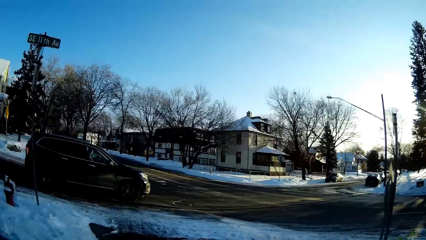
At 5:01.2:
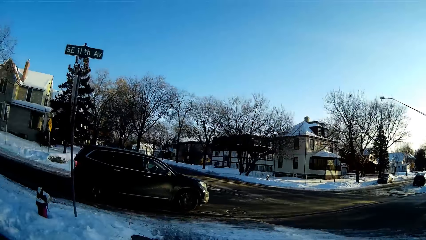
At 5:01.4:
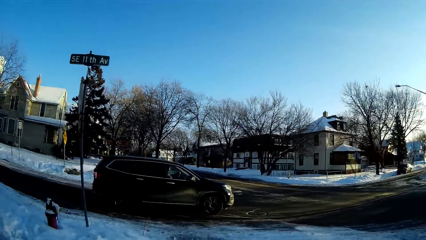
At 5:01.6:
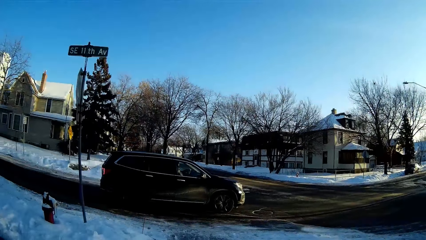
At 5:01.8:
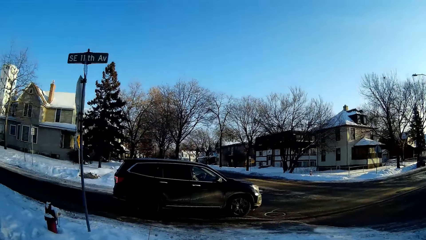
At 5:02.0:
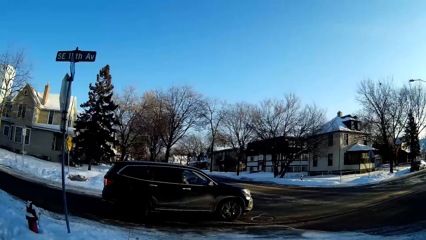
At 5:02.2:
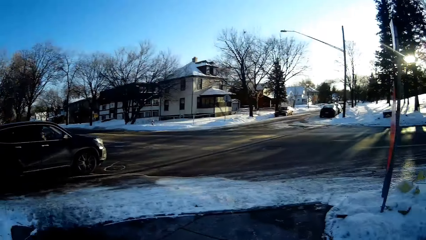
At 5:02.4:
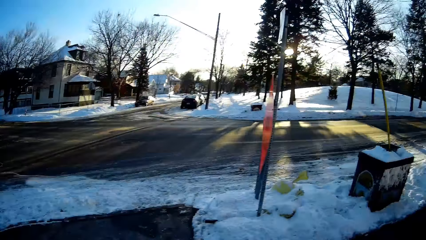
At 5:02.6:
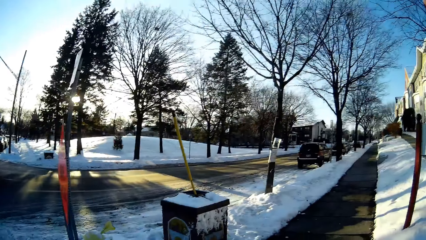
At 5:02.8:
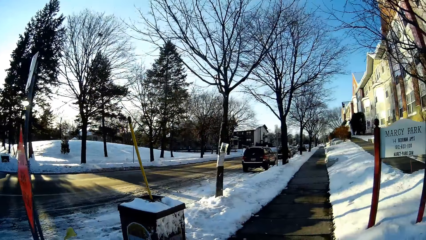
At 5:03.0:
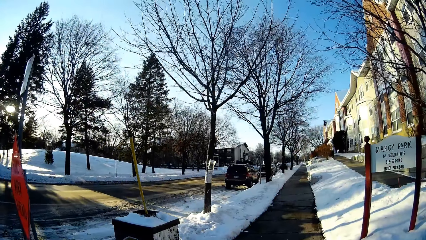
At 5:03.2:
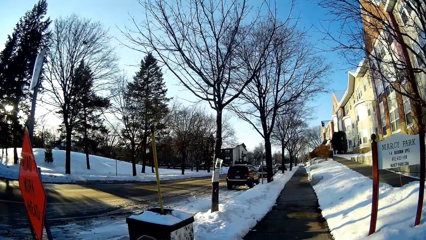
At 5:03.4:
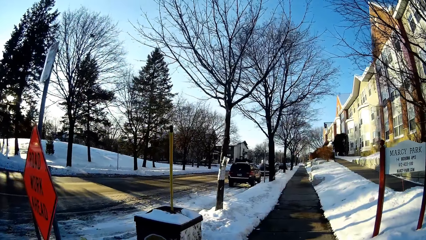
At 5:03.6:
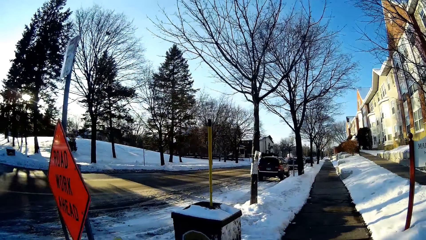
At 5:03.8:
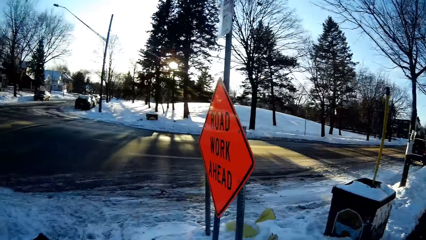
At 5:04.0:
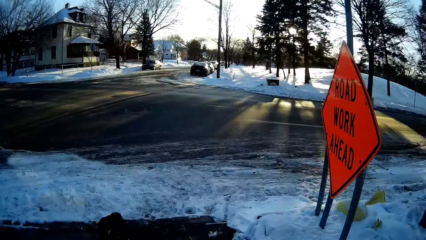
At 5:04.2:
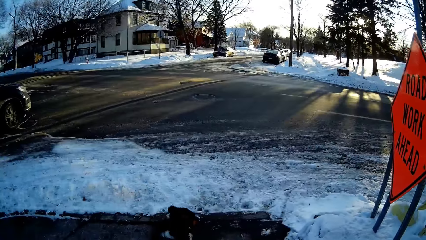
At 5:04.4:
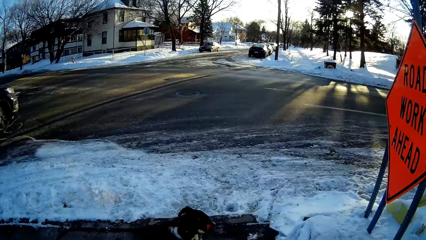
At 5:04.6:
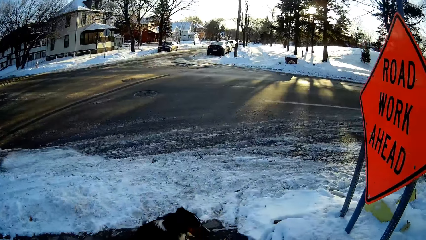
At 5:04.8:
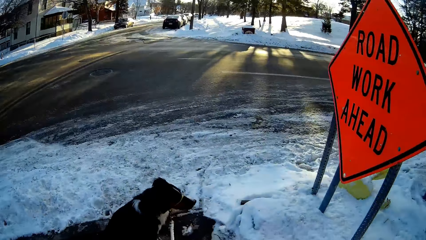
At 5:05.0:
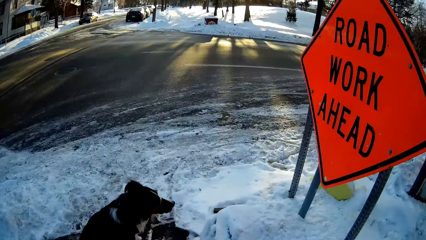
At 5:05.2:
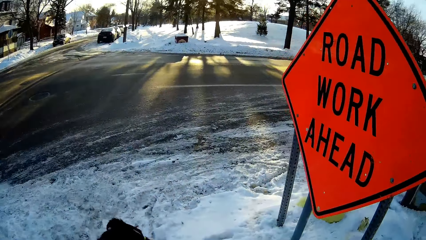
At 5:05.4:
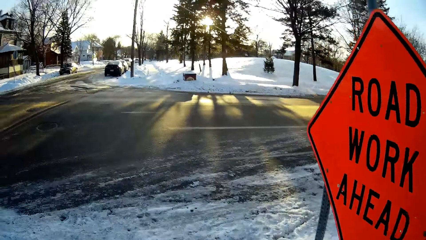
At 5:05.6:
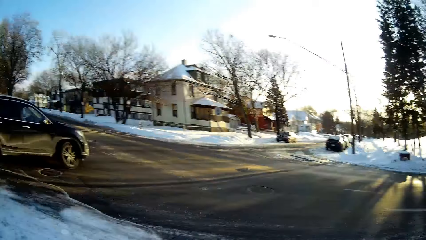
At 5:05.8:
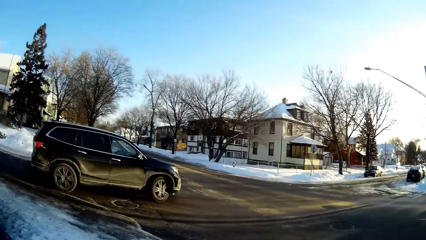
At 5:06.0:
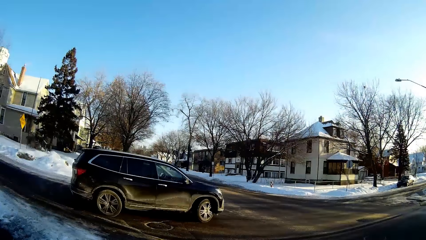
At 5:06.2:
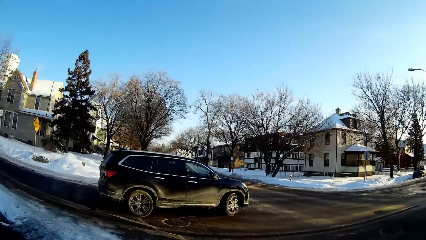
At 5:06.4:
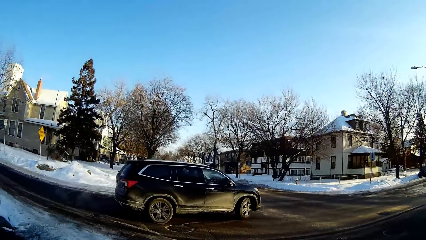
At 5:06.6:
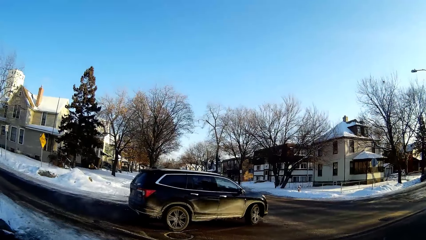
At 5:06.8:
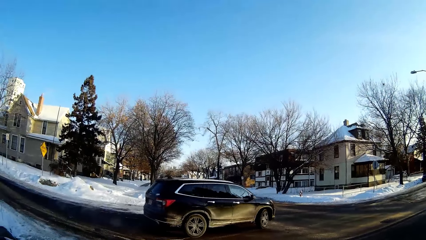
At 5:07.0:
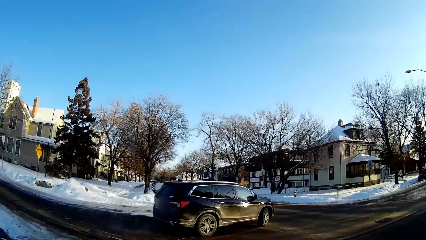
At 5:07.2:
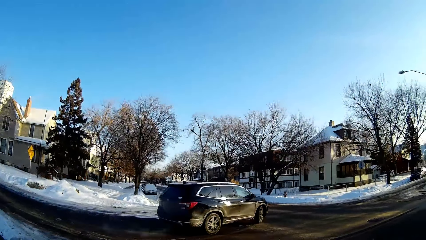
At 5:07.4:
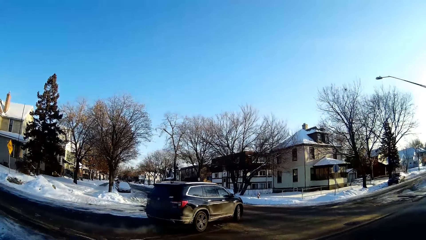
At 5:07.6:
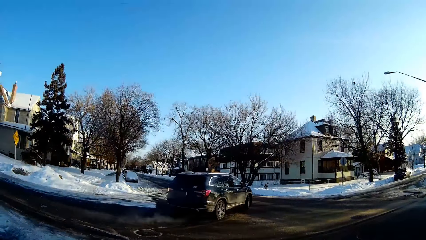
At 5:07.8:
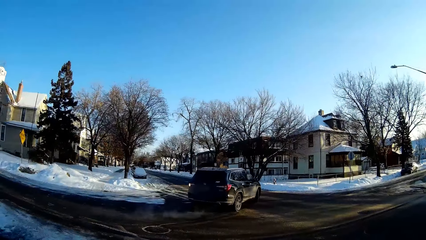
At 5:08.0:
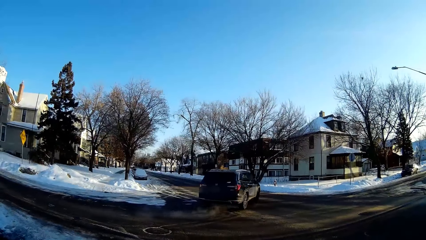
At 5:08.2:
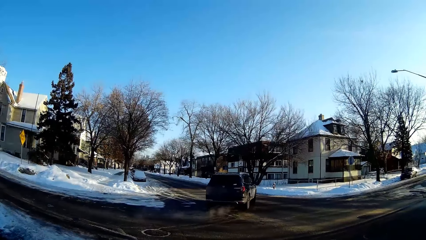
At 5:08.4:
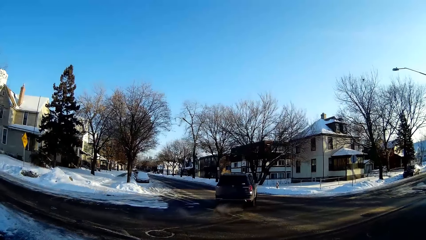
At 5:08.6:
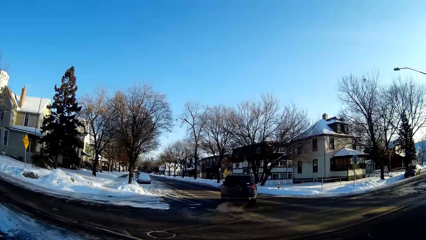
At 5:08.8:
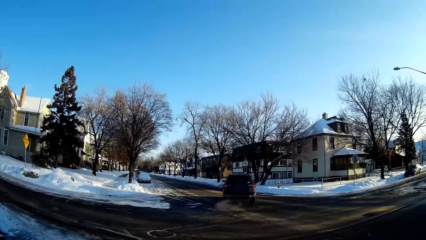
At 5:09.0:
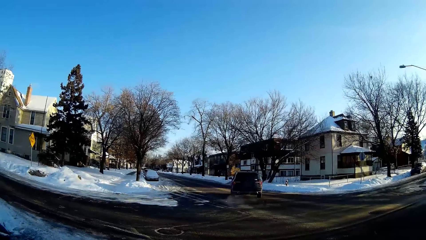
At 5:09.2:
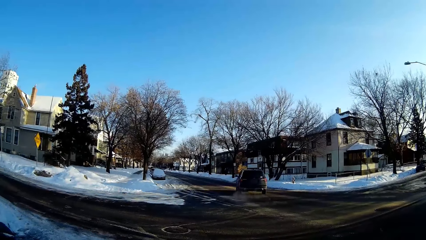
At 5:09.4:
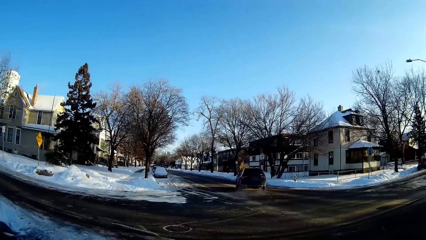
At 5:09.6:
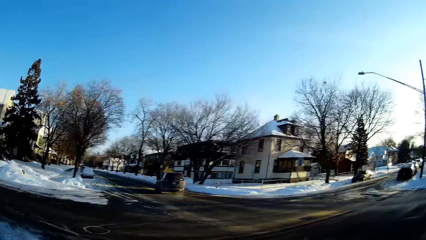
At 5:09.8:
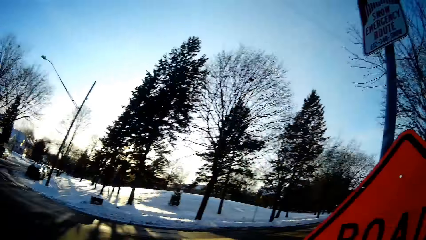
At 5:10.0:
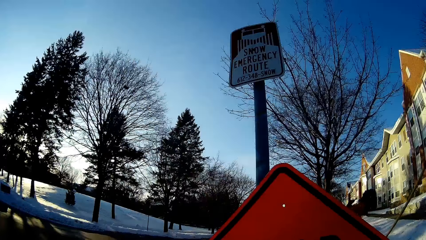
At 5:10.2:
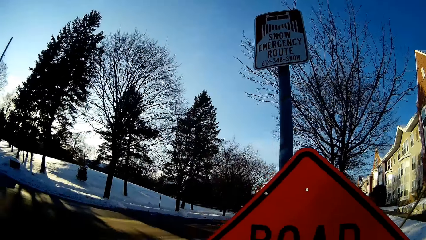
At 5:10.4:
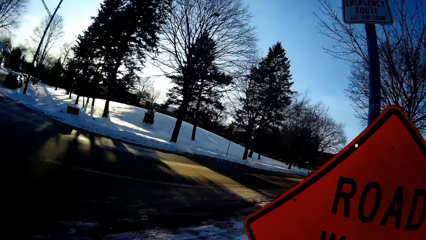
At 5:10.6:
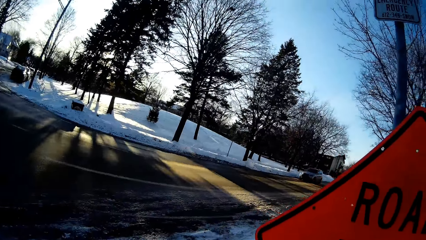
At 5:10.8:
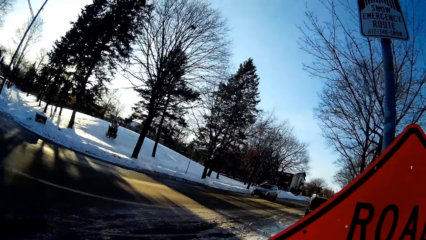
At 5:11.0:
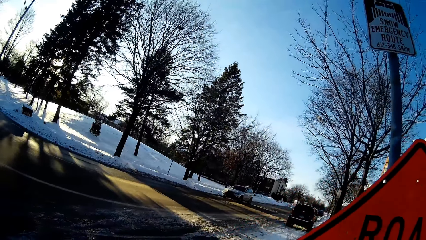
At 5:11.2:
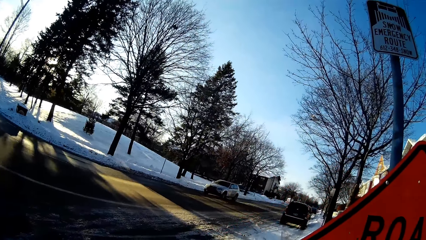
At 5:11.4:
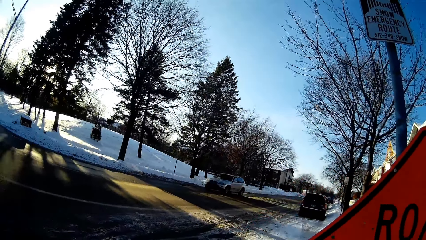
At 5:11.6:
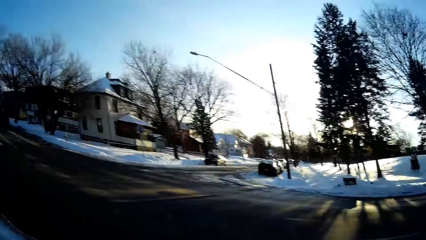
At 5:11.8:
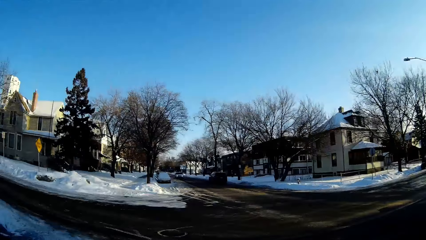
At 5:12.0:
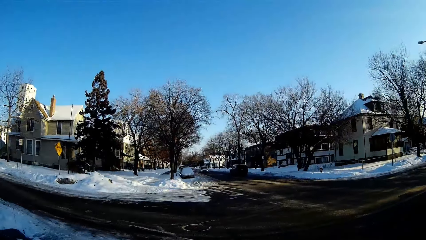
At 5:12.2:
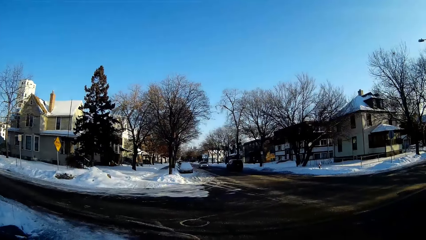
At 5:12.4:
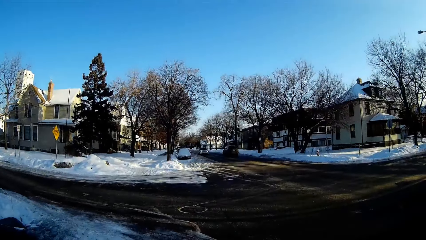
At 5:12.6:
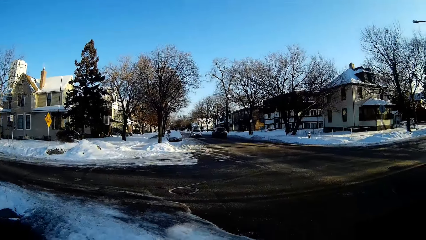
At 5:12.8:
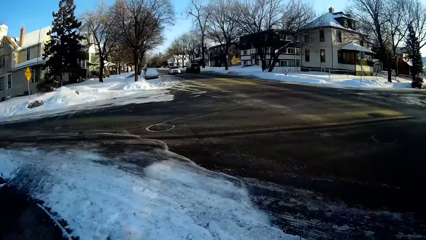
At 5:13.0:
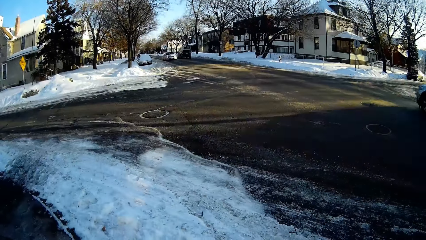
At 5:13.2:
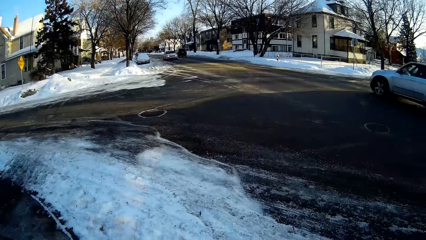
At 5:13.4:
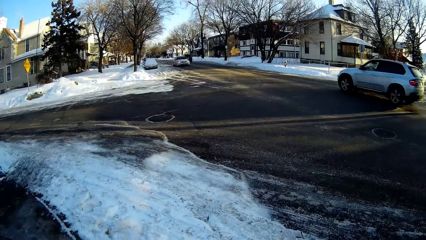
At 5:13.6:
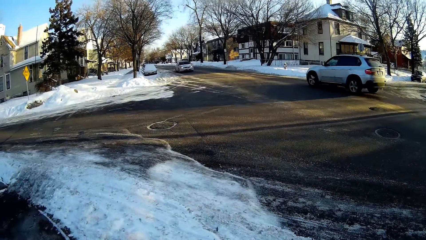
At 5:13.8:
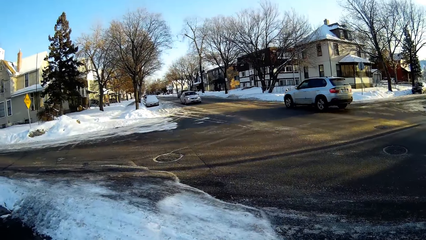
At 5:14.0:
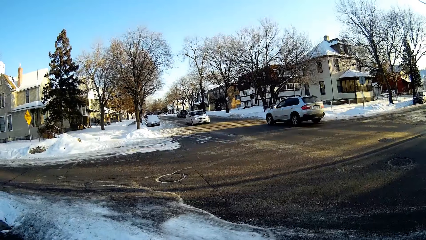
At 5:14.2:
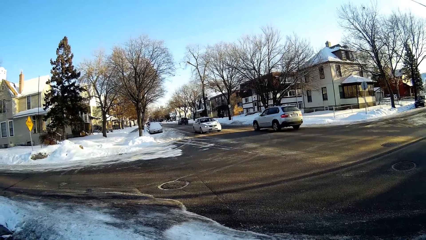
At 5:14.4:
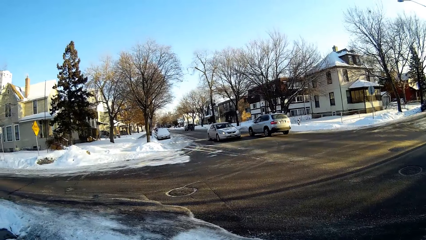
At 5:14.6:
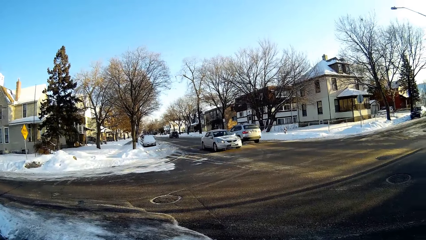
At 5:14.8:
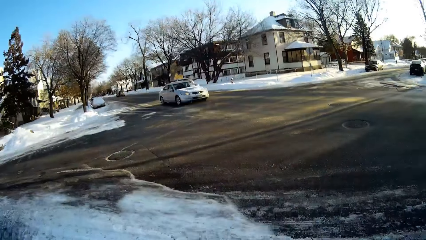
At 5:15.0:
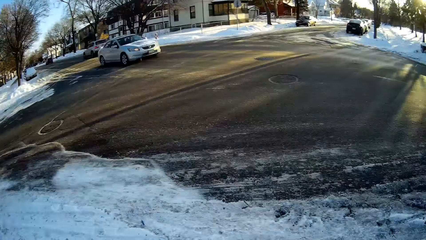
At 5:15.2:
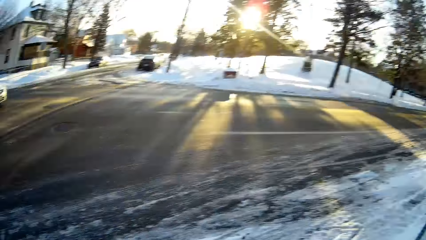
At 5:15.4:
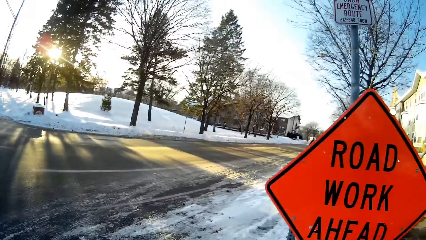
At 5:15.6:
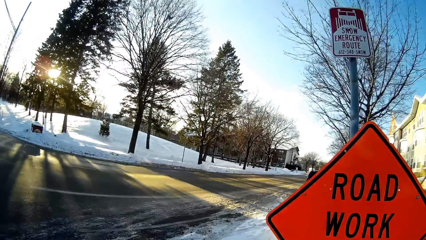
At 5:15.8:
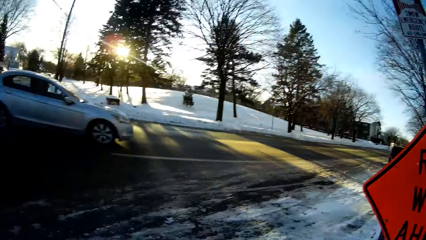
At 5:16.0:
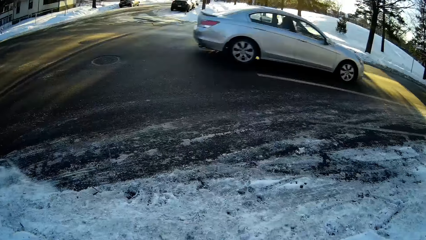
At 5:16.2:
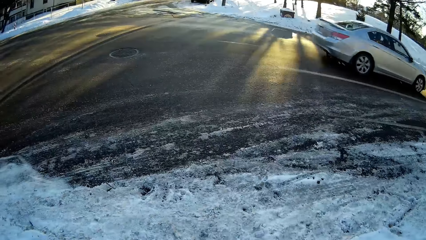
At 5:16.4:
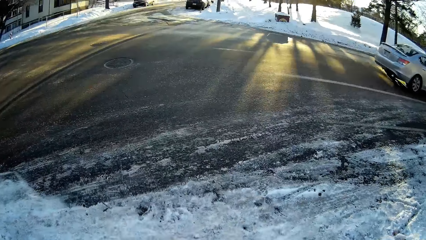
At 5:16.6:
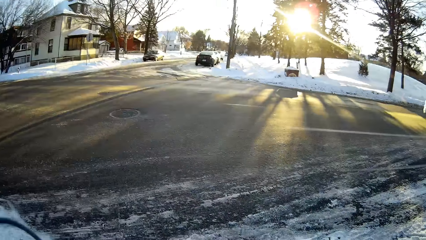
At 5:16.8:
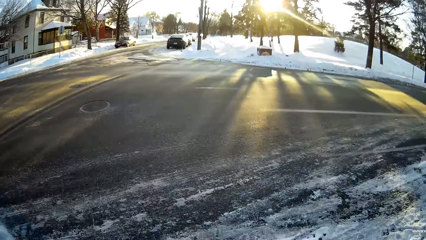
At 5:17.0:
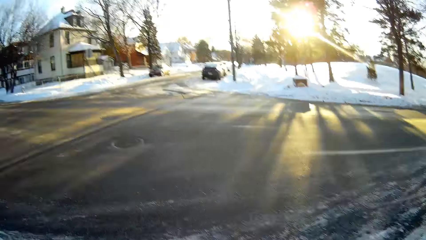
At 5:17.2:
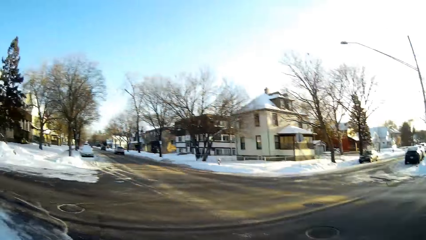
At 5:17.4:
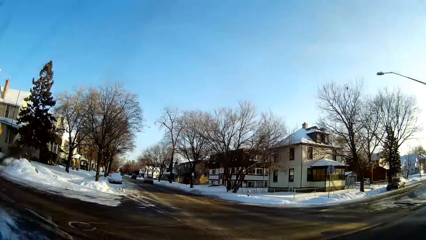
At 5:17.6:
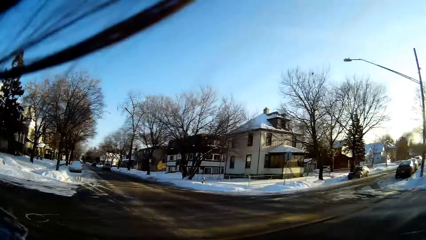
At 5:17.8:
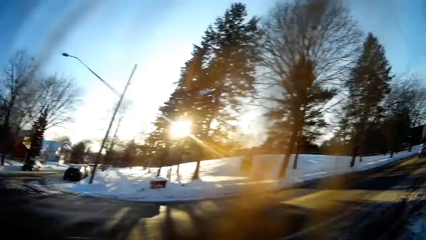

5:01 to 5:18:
The camera wearer looks at the cars. They look around.
